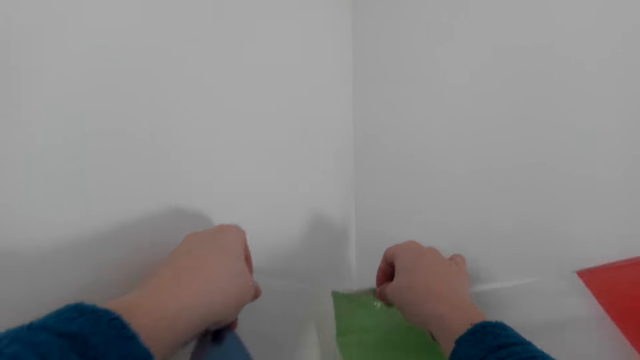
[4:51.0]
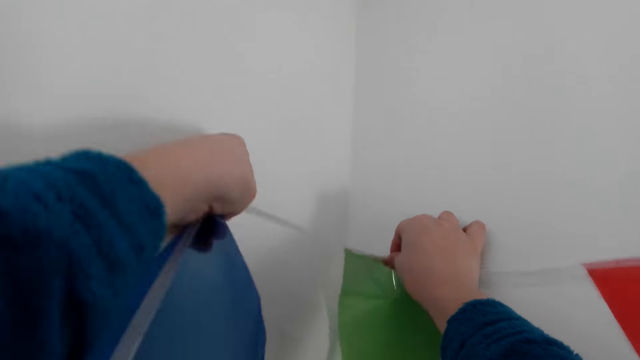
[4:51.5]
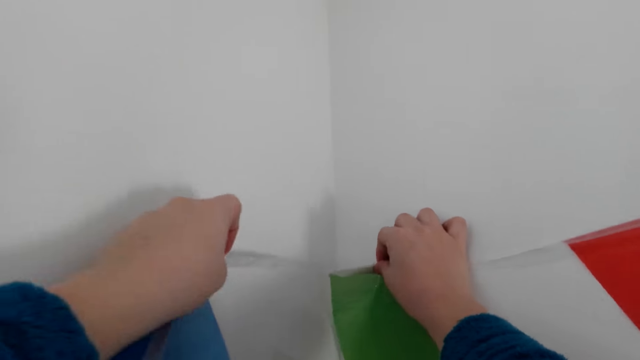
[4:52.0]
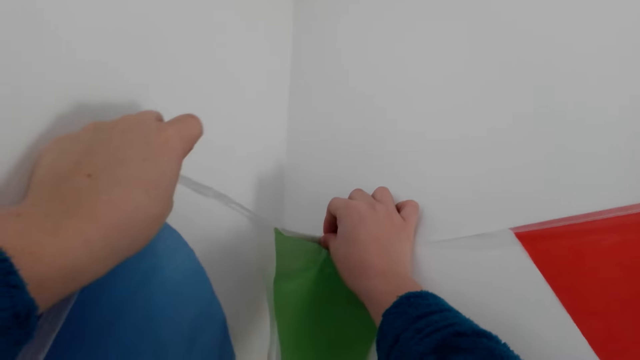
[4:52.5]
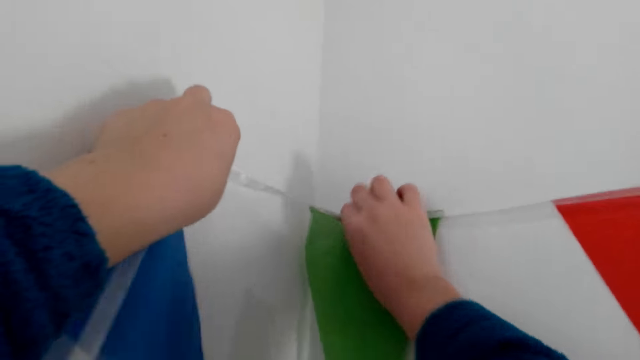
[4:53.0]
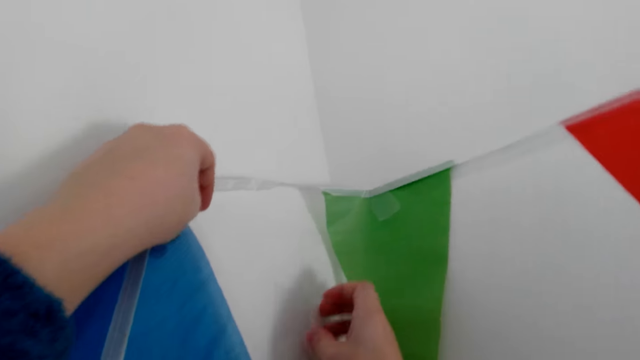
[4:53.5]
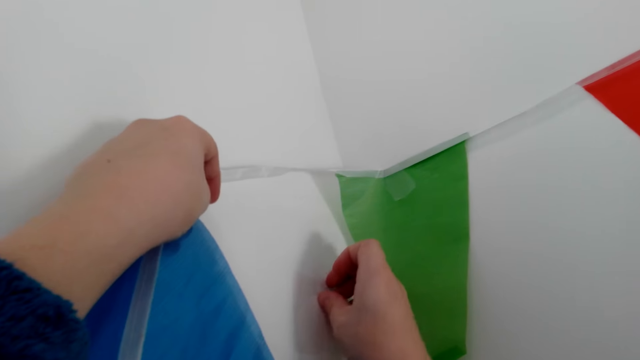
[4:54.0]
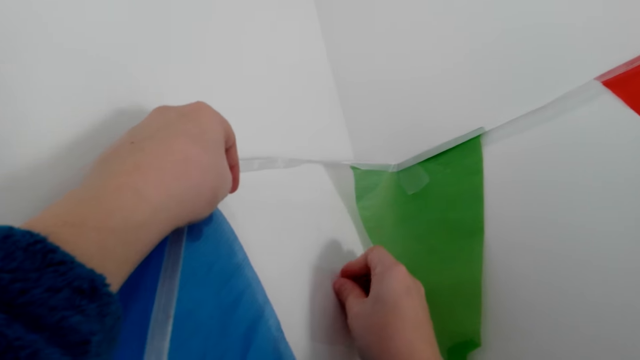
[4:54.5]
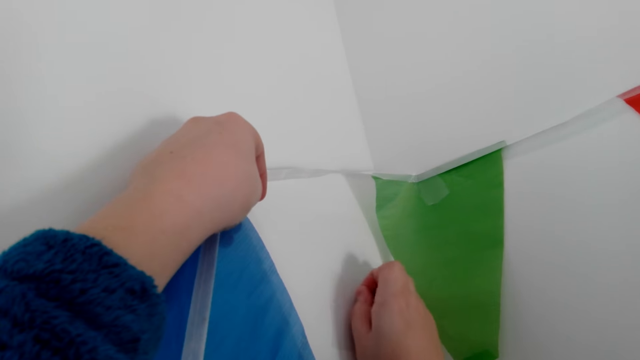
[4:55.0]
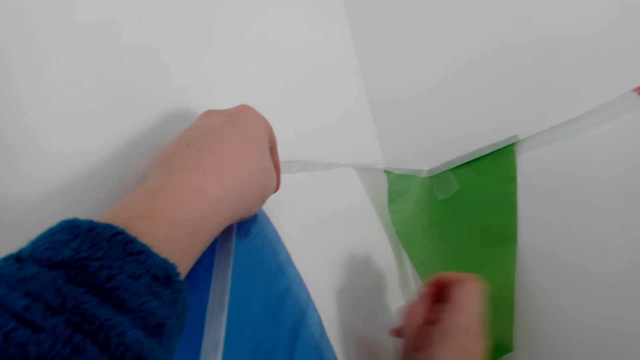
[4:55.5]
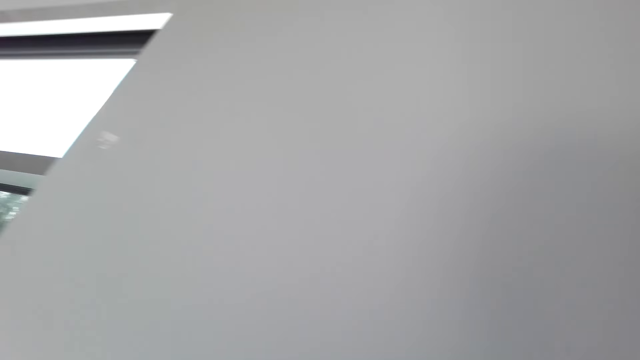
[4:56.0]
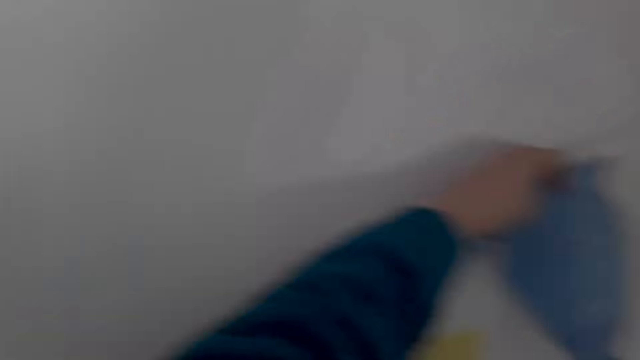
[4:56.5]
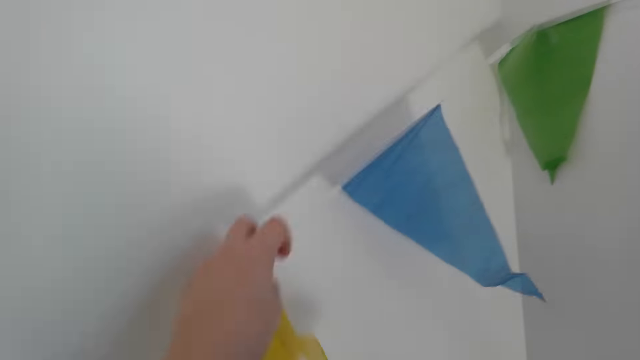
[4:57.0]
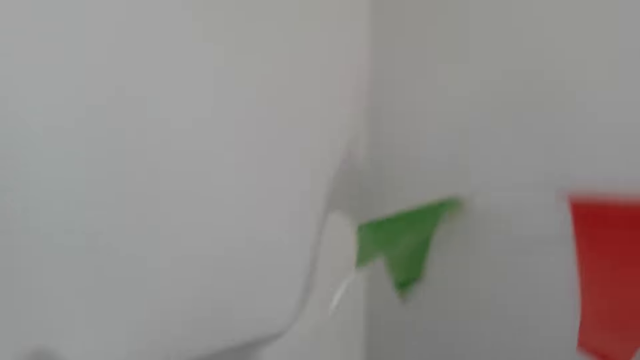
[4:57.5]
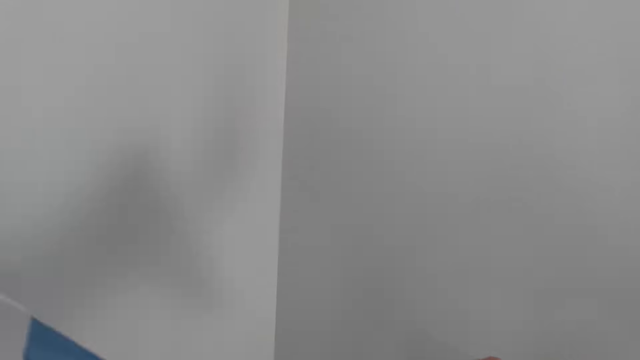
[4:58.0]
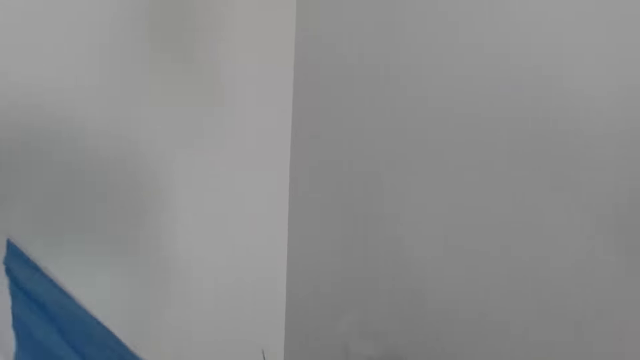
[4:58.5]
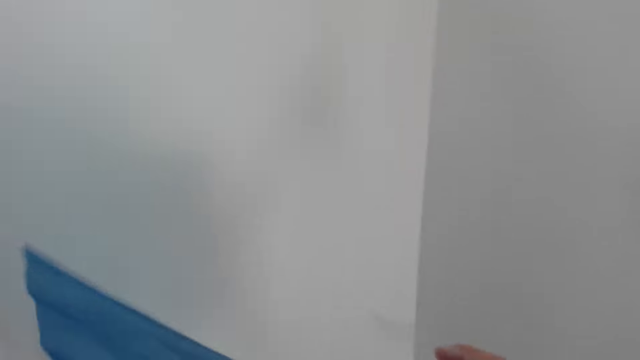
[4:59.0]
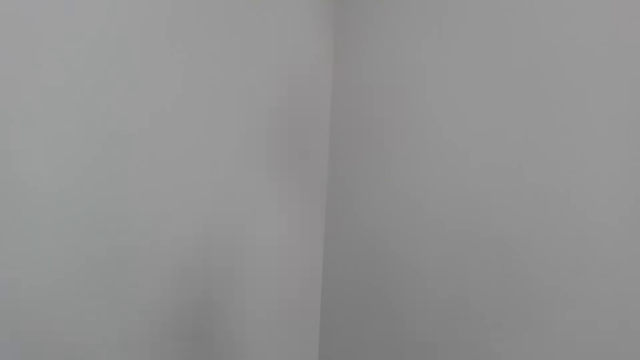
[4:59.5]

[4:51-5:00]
The camera wearer sticks the sticker tape on the decoration line. They make the decoration. They stick the decoration on the wall. They remove the sticker tape on the wall. They look around.

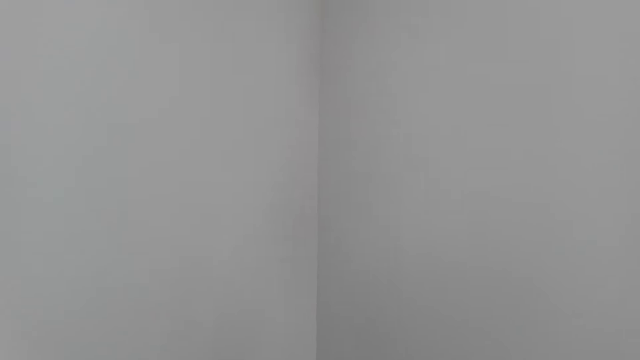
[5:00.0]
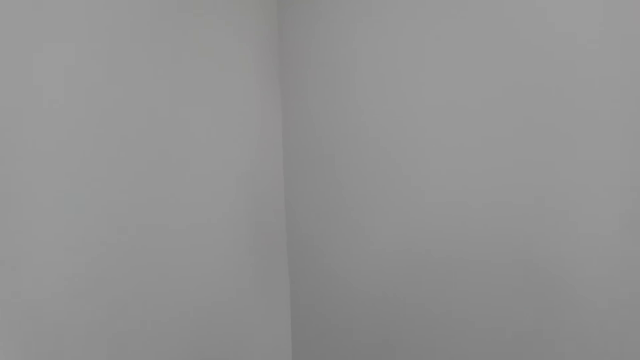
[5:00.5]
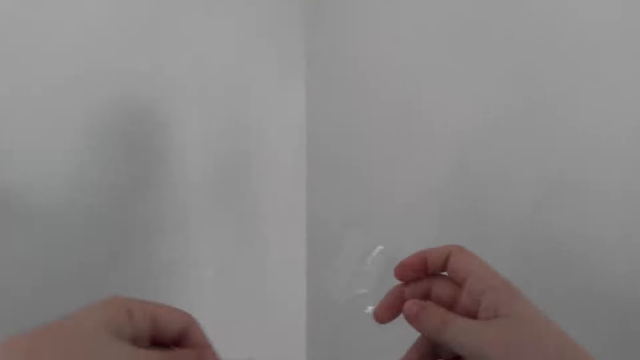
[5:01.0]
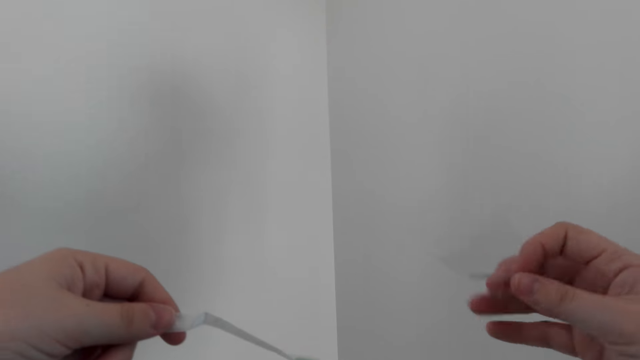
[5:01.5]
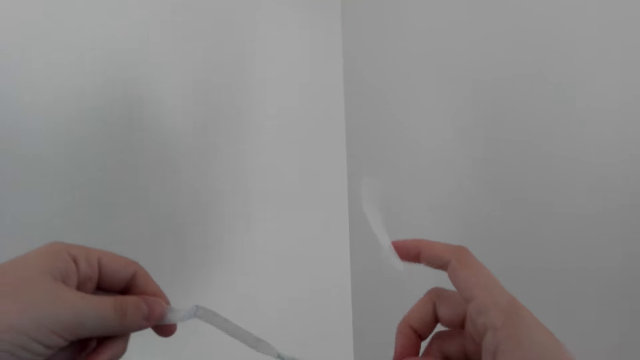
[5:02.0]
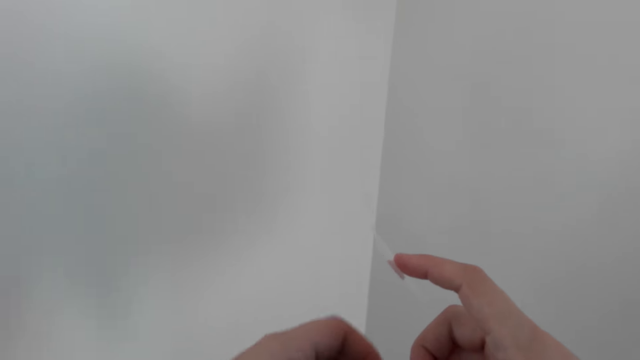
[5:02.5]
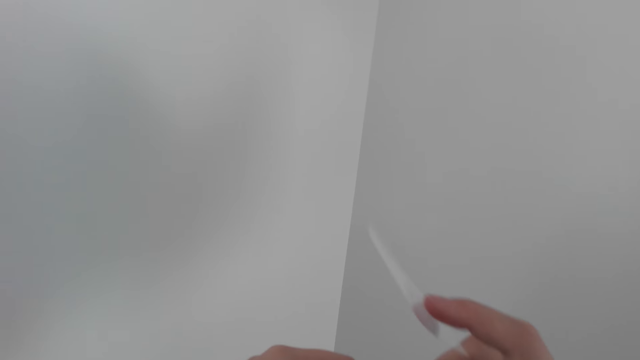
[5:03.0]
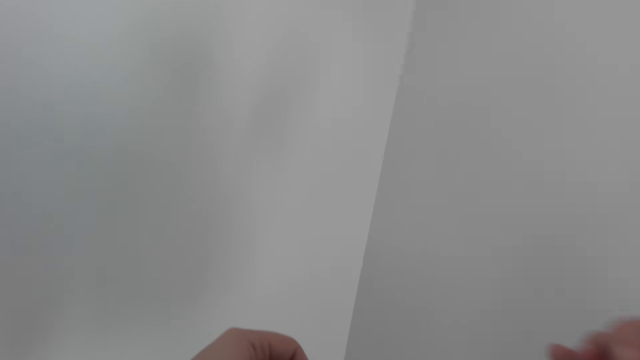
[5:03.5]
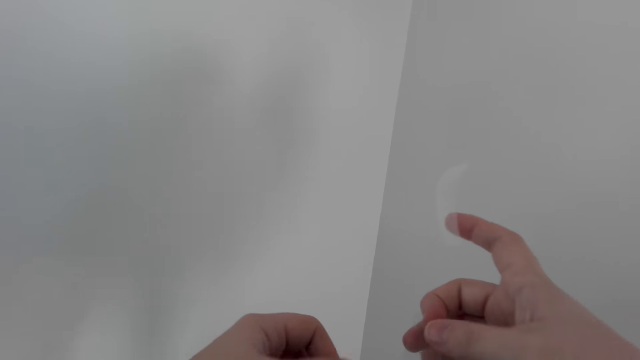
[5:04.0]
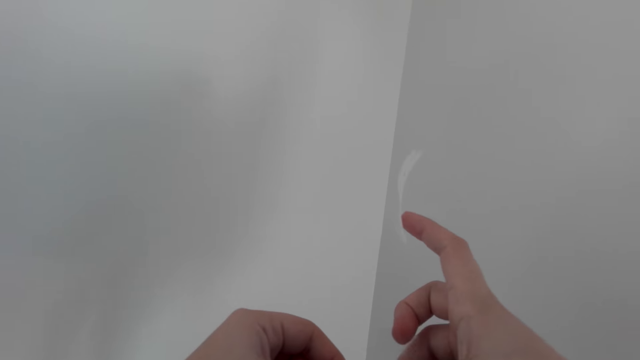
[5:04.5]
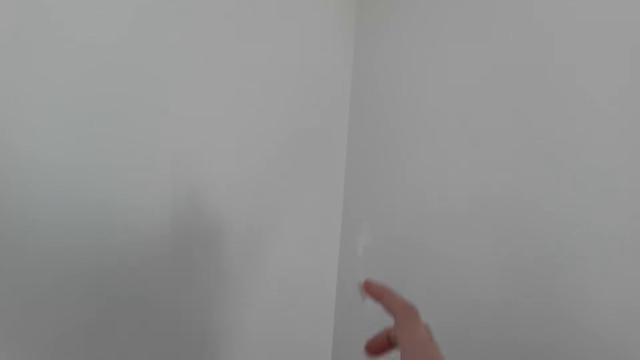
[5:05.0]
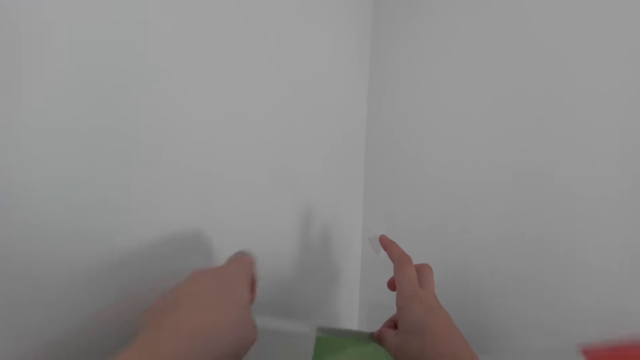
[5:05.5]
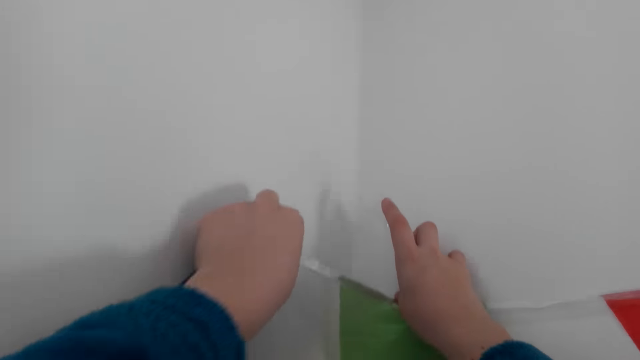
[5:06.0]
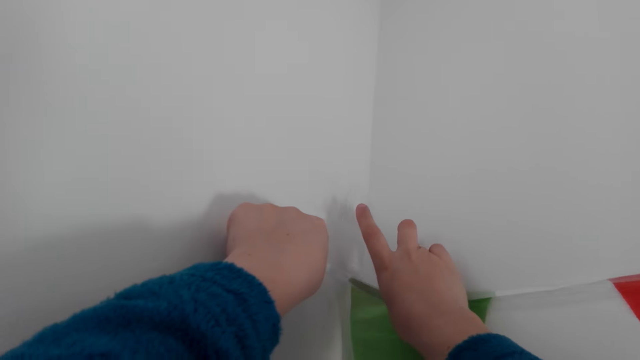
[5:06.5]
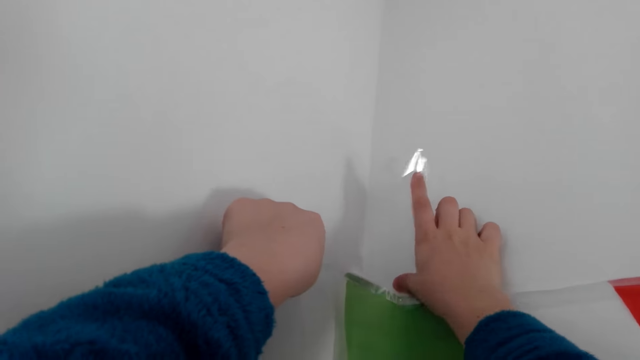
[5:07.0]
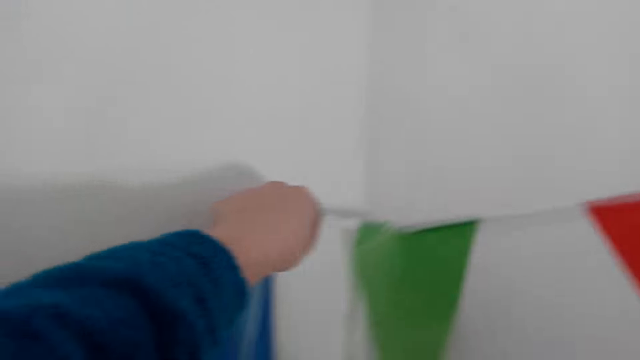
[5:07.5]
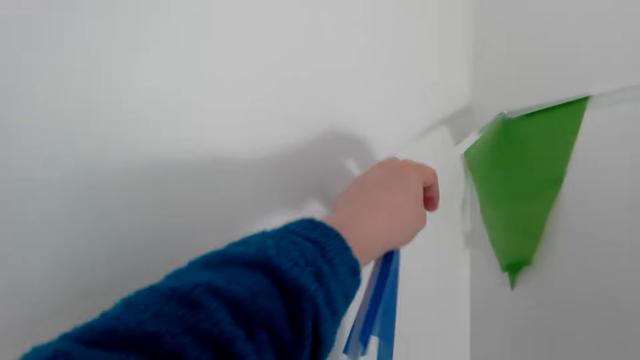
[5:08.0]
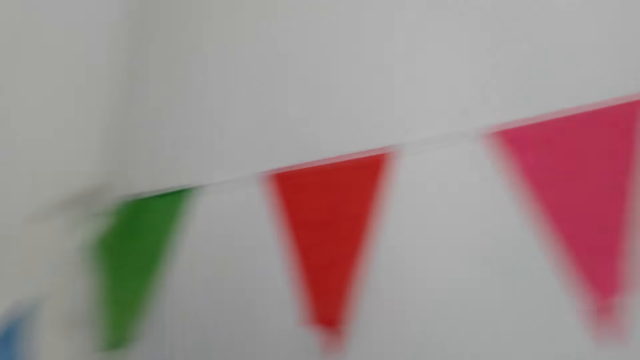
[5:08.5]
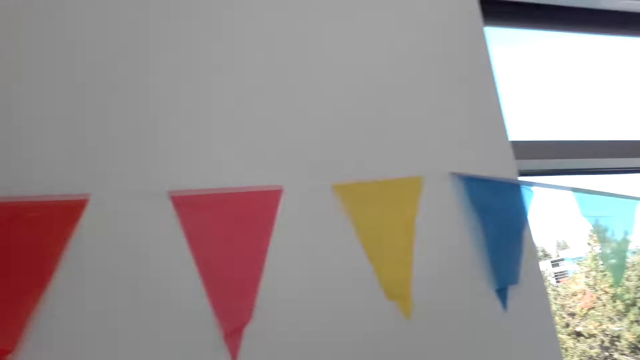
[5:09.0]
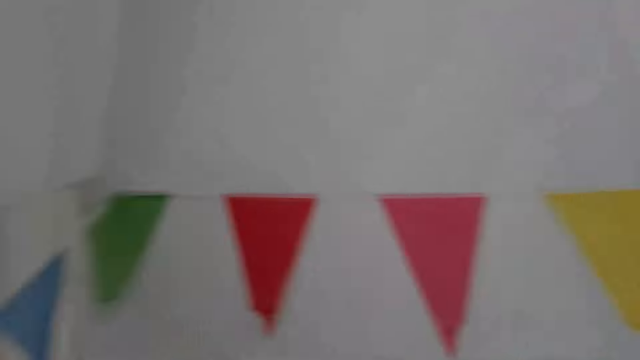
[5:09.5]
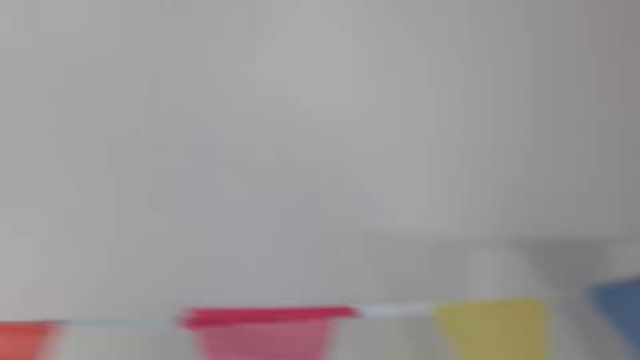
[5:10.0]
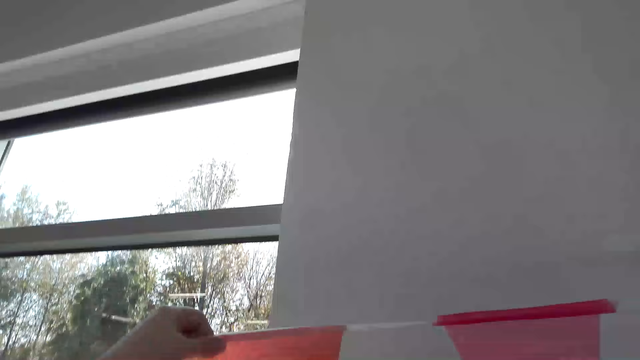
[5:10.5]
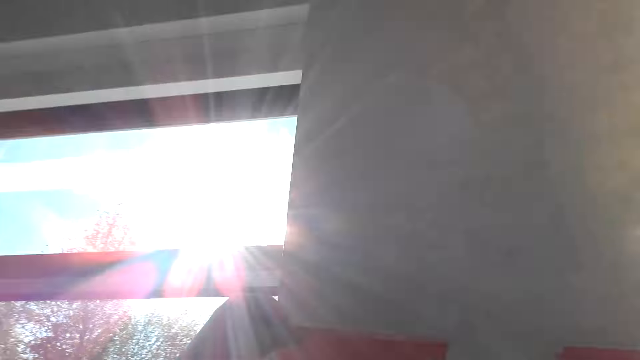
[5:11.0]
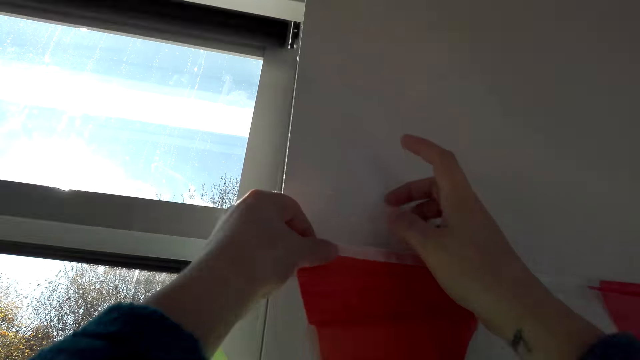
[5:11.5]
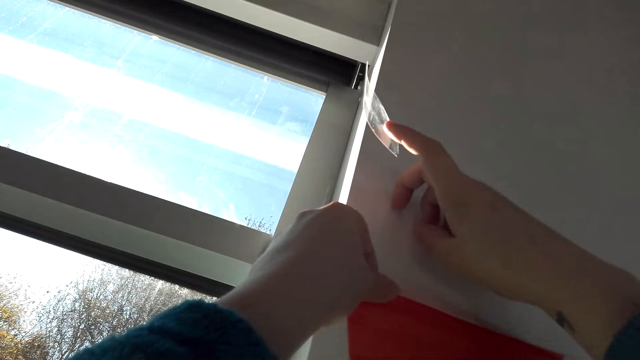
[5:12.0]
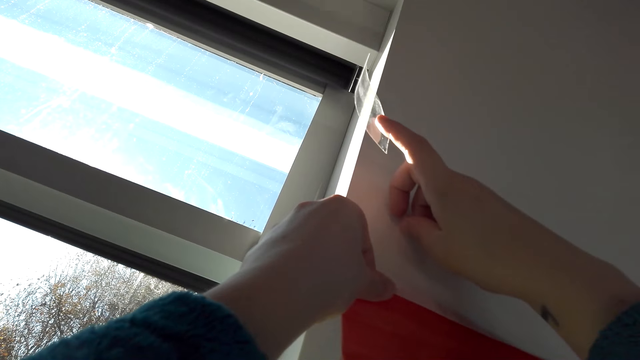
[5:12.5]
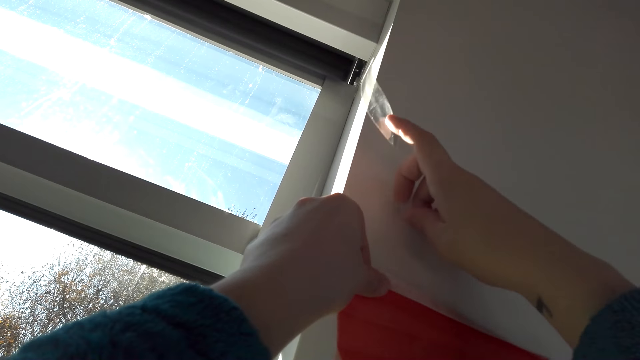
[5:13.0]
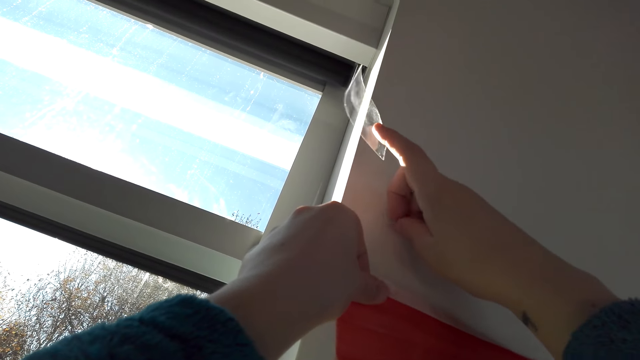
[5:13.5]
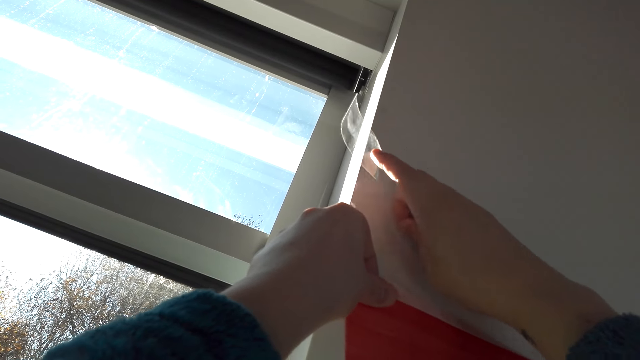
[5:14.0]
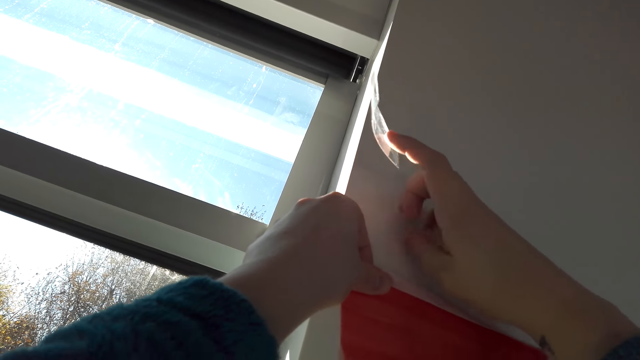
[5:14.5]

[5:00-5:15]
The camera wearer makes the decoration. They hold a sticker on the right hand. They stick the decoration on the wall. They look around. They make the decoration. They hold the decoration to the wall.
